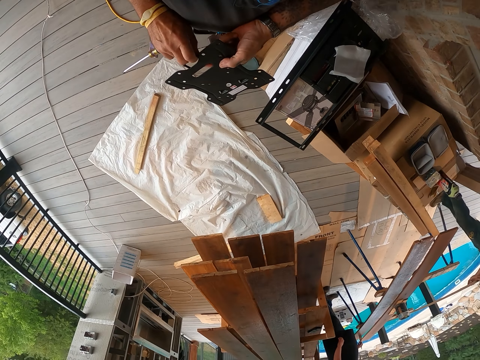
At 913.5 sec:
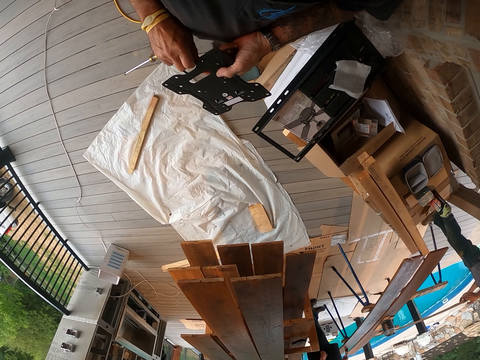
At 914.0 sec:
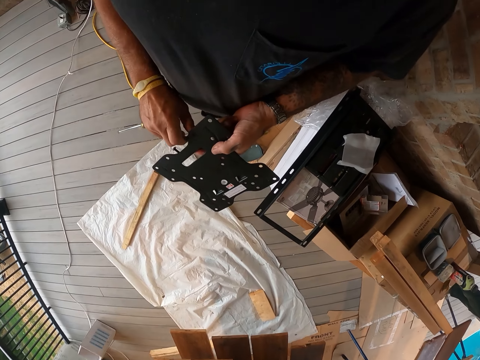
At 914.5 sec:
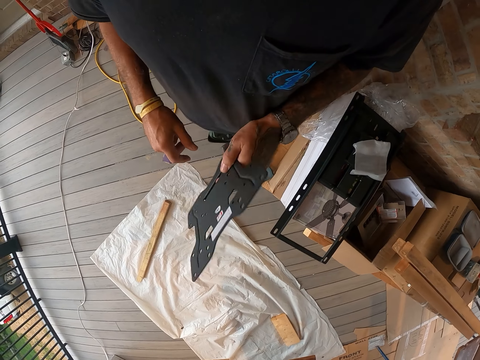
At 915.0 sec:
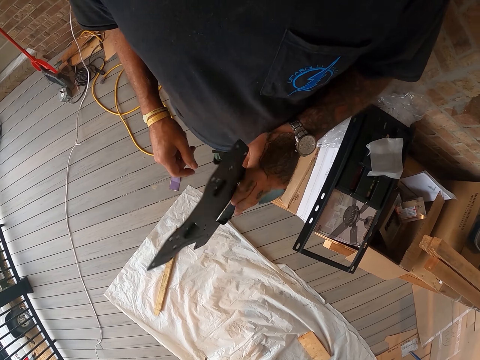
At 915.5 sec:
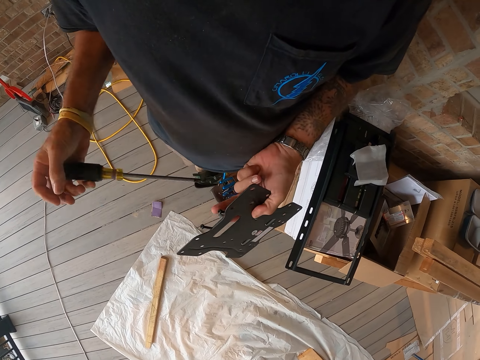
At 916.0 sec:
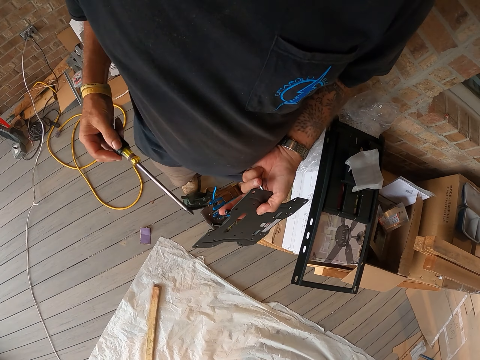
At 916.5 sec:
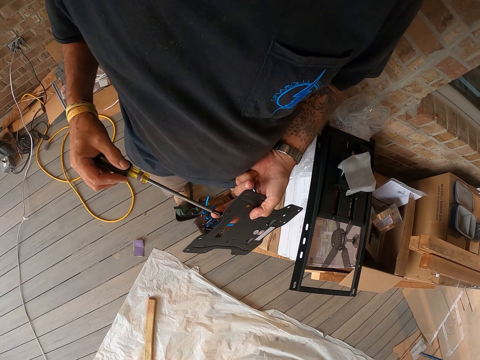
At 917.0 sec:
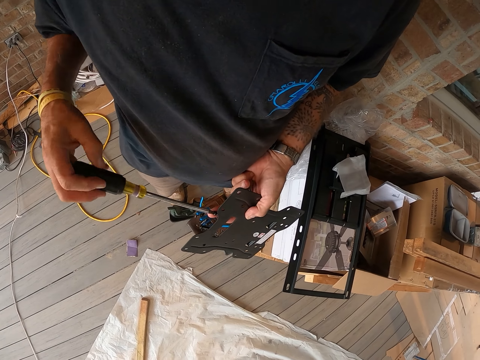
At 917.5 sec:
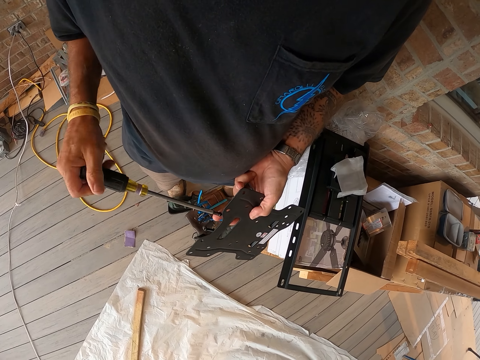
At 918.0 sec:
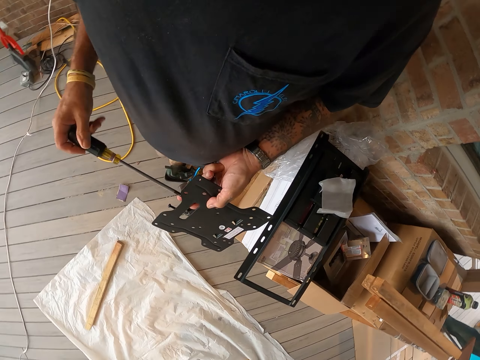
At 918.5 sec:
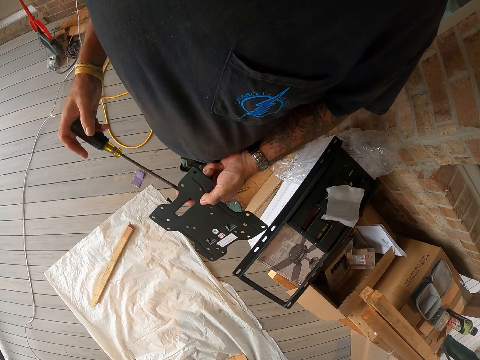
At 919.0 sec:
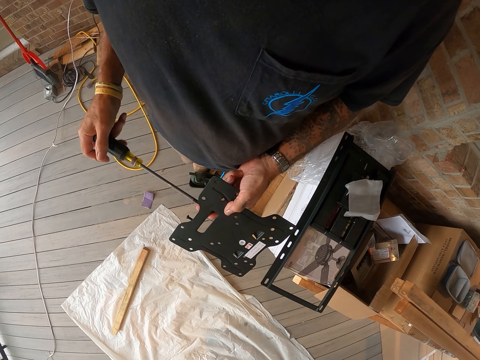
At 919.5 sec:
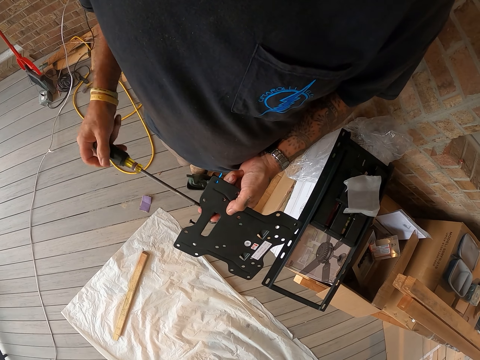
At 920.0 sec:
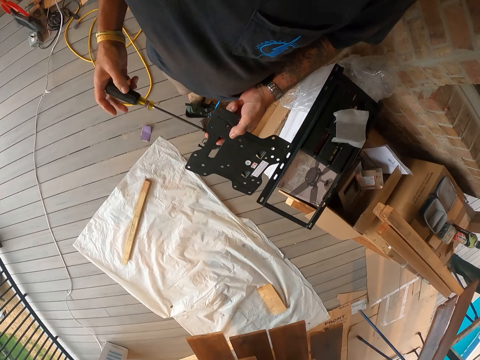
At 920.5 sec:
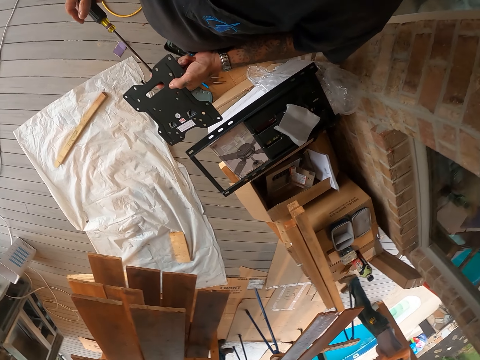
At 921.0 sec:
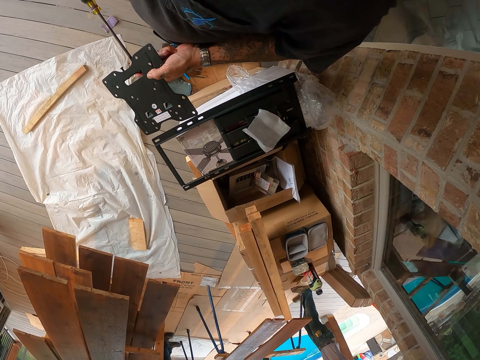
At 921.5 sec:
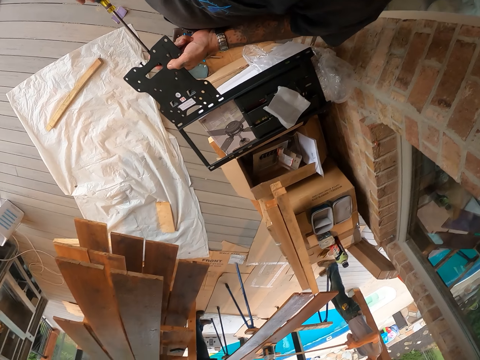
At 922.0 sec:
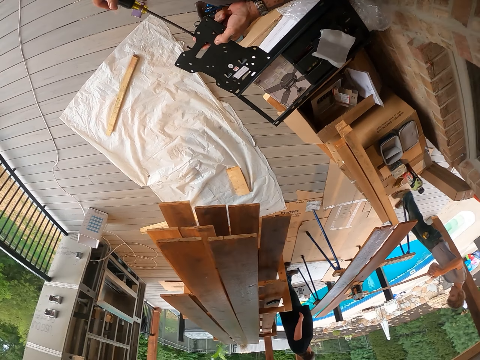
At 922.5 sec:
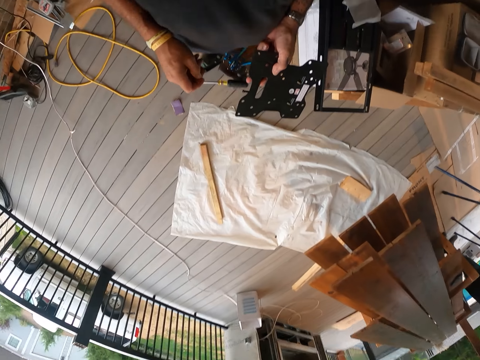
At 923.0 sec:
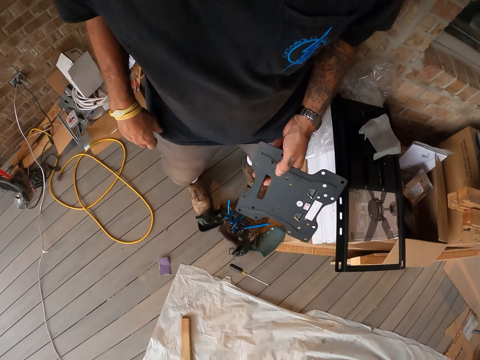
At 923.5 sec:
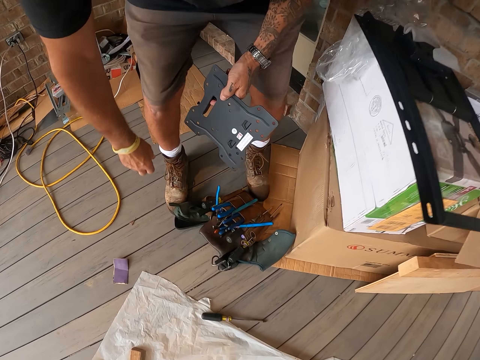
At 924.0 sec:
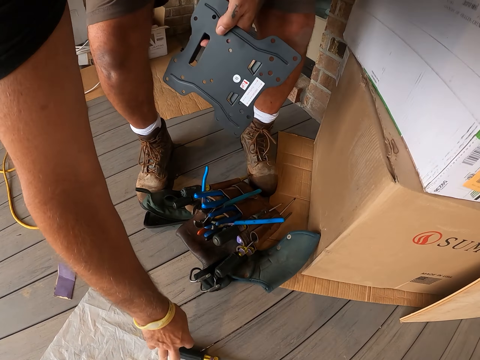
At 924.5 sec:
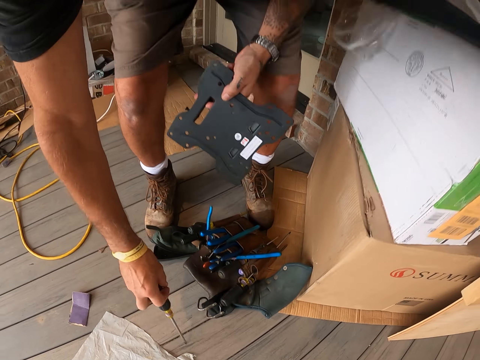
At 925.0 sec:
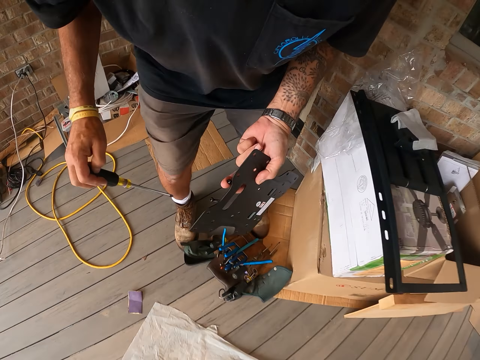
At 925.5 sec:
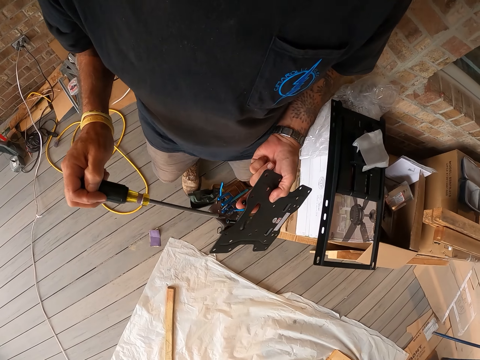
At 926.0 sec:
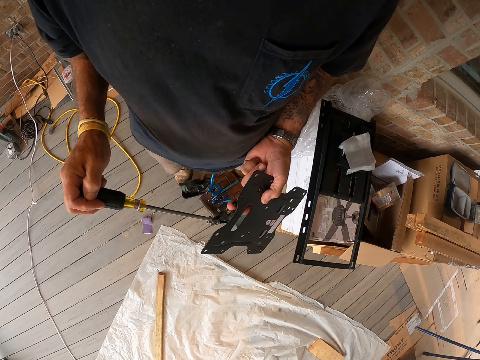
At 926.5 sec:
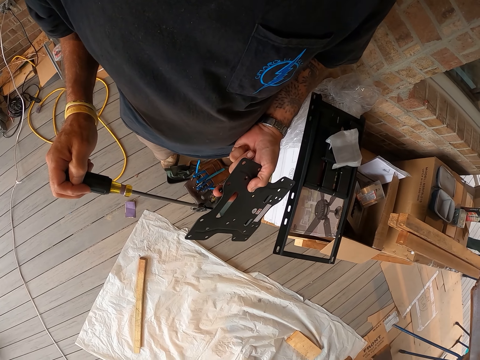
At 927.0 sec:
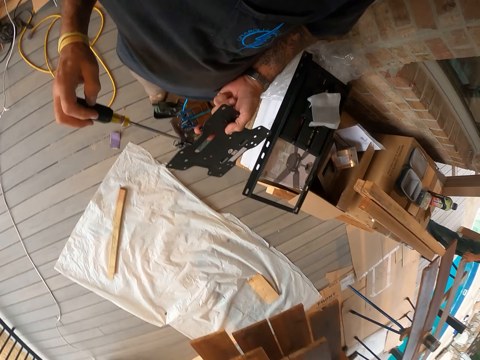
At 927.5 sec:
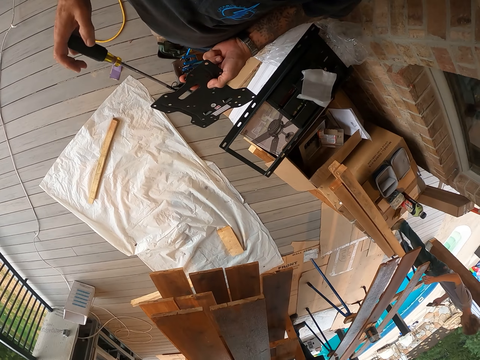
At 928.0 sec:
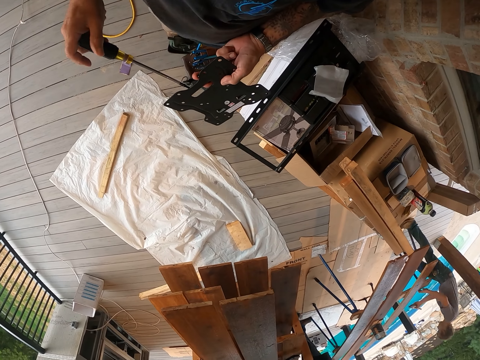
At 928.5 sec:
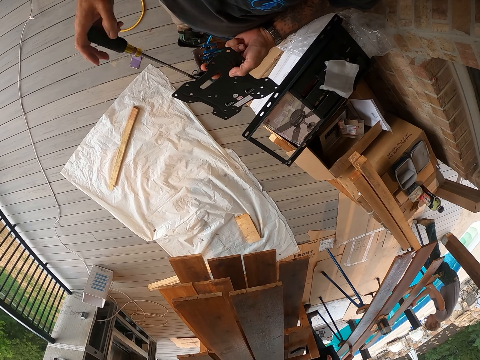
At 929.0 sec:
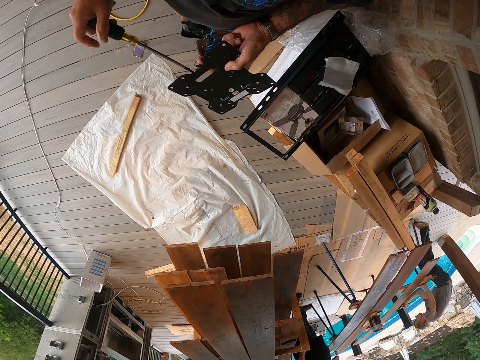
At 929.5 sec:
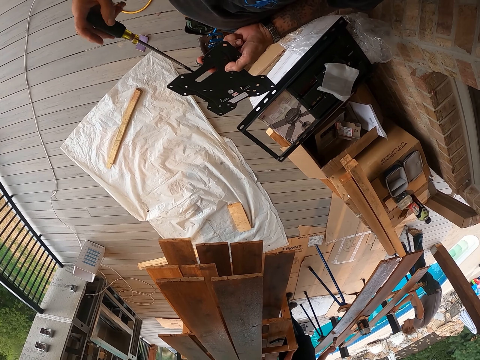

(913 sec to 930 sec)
The camera wearer moves the part of the TV wall mount in his hand. He loosens a screw on the metal and tightens the screws with a screwdriver. He drops the screwdriver on the floor, picks up the screwdriver from the floor, loosens the screw on the metal, and tightens the screws with the screwdriver.

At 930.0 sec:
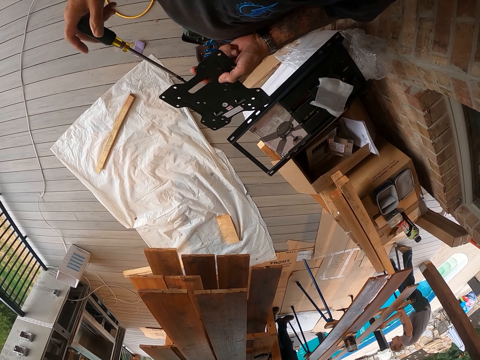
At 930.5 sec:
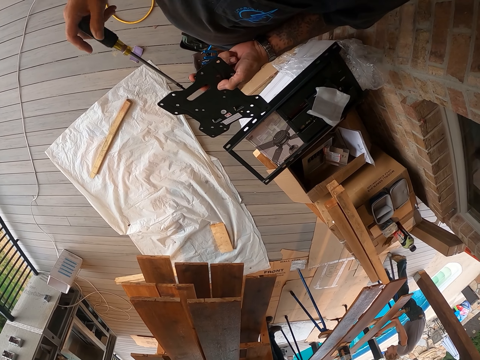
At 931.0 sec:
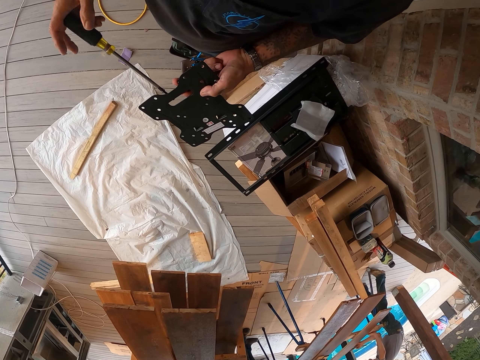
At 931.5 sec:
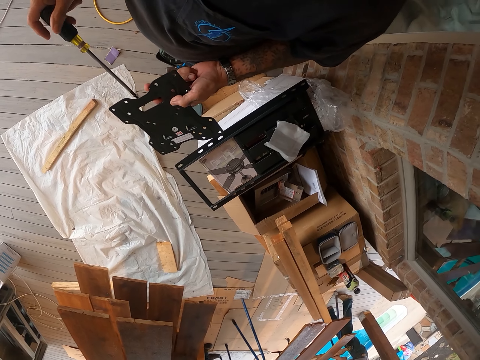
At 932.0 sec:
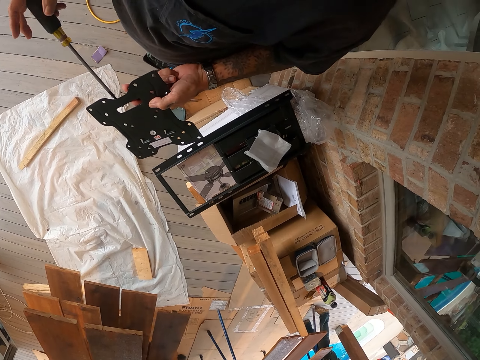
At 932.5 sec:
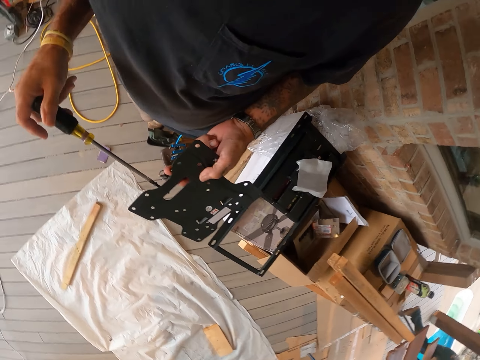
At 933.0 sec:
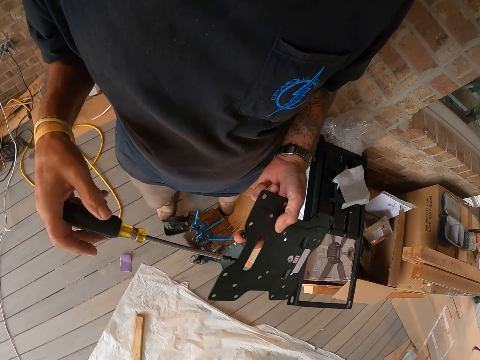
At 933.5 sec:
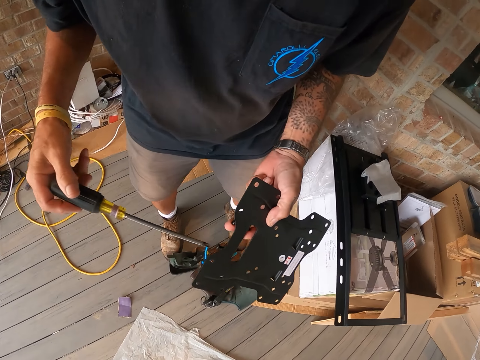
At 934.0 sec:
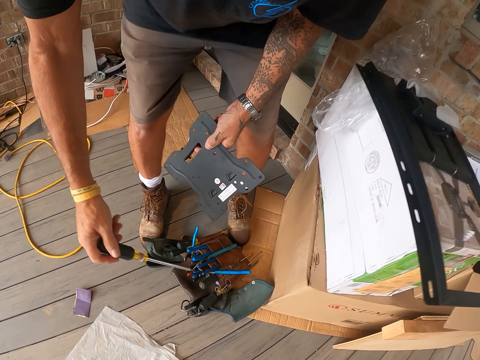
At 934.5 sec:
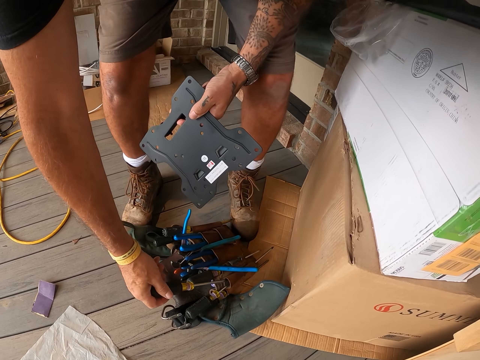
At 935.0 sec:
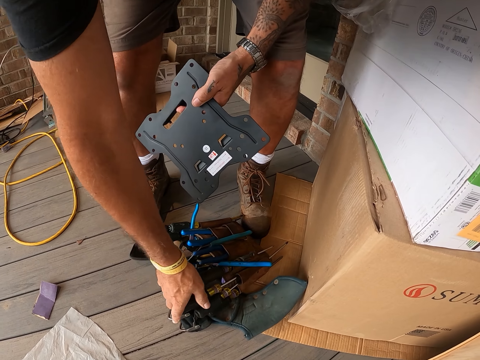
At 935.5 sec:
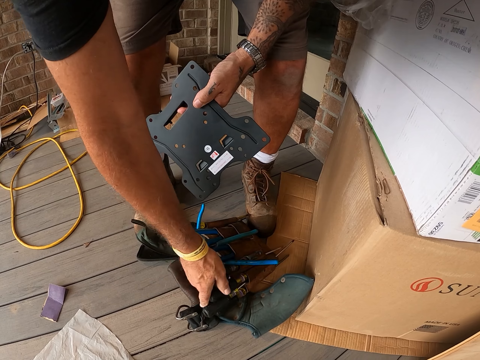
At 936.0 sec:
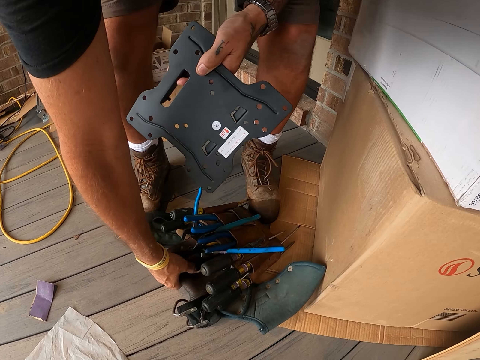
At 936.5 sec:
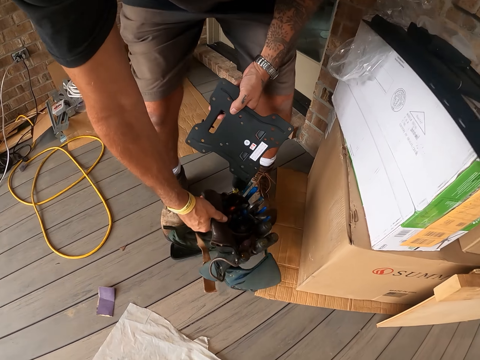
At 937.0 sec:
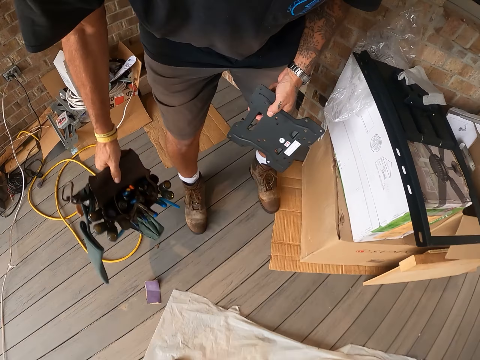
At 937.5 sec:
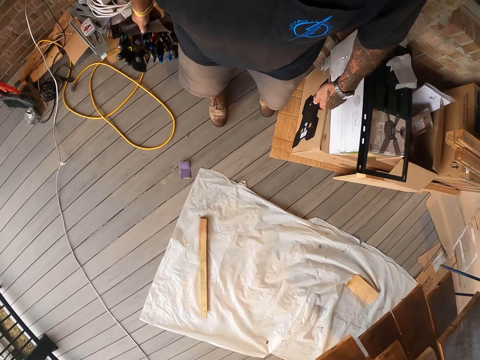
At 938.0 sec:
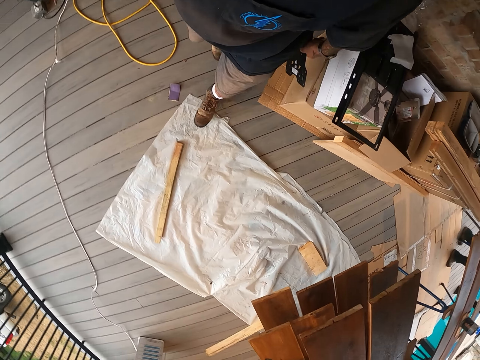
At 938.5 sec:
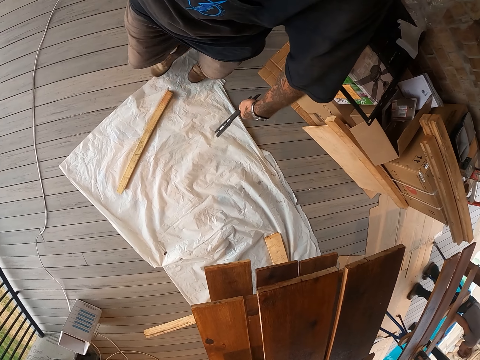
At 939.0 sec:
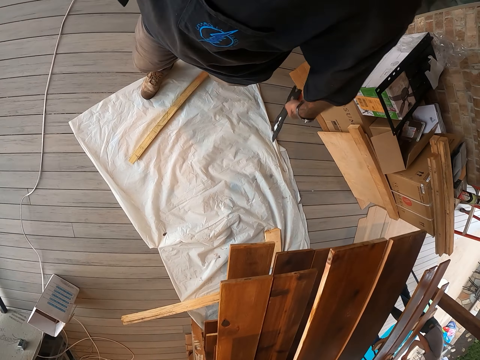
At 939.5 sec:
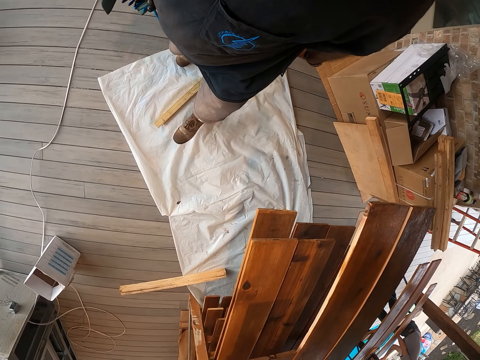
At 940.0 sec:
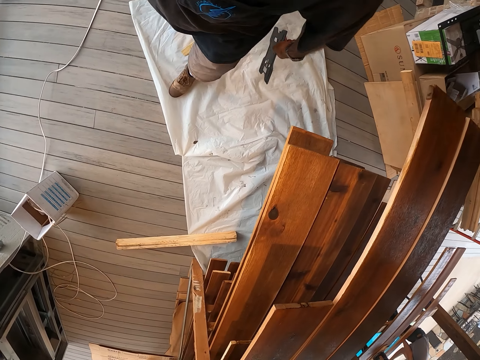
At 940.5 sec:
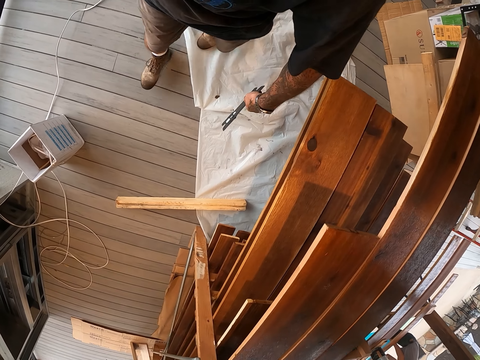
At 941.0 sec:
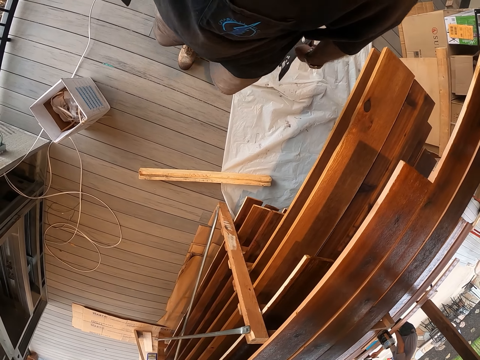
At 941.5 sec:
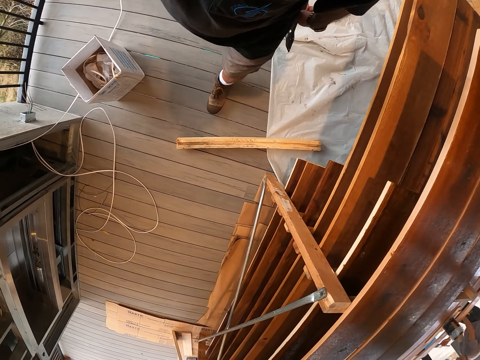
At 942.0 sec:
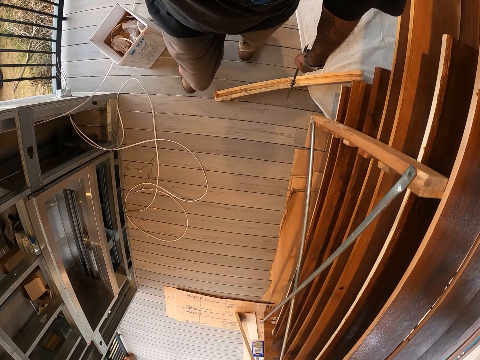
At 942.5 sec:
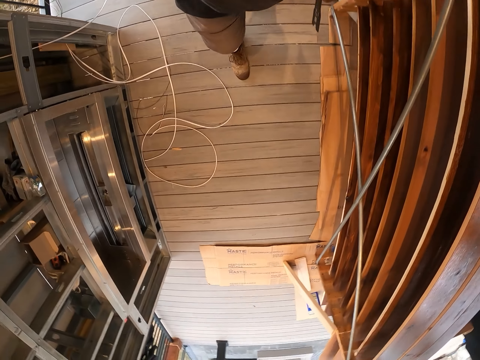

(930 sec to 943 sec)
The camera wearer puts the screwdriver in the tool bag holder. They pick up the tool bag holder from the floor and walk around the workshop.
